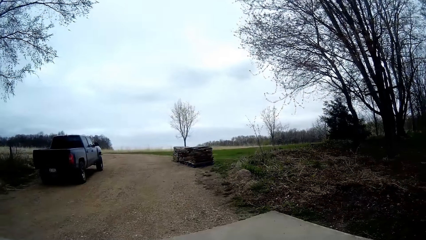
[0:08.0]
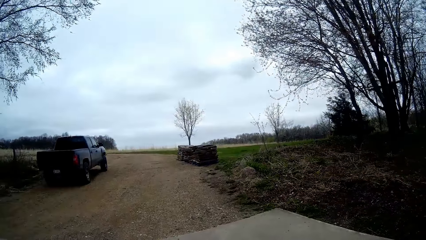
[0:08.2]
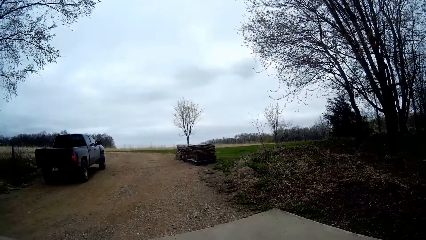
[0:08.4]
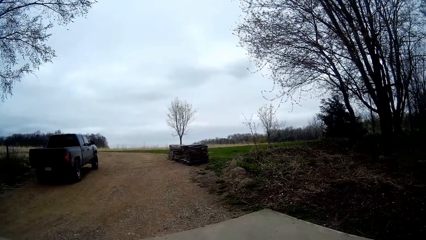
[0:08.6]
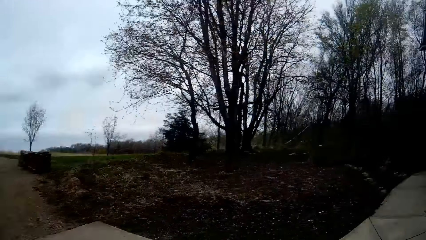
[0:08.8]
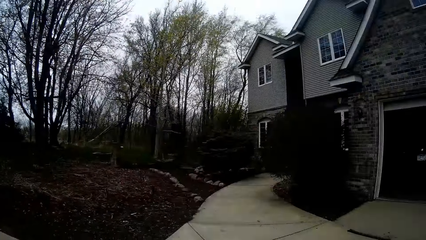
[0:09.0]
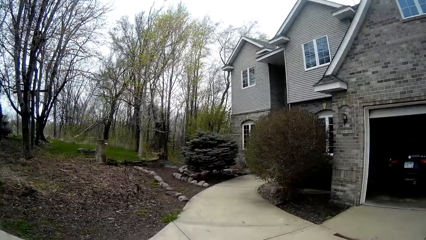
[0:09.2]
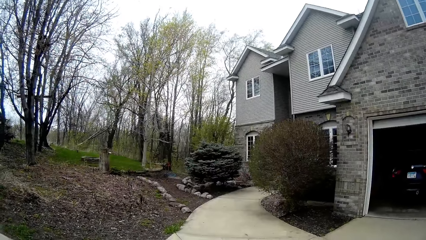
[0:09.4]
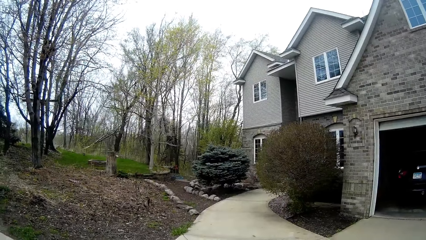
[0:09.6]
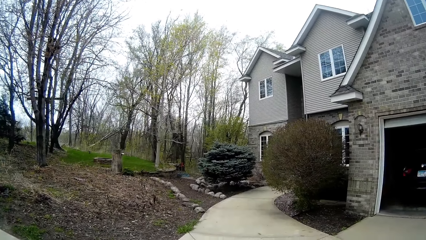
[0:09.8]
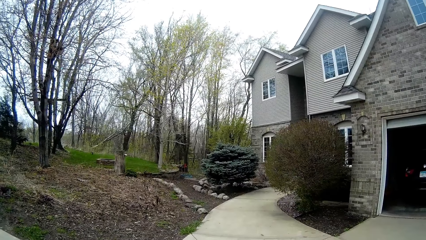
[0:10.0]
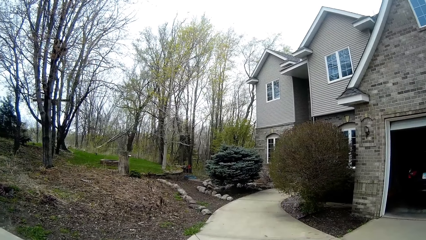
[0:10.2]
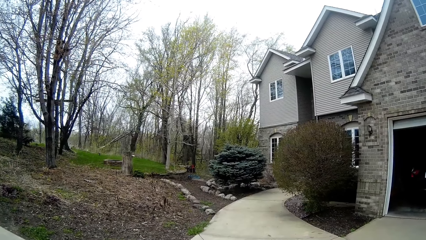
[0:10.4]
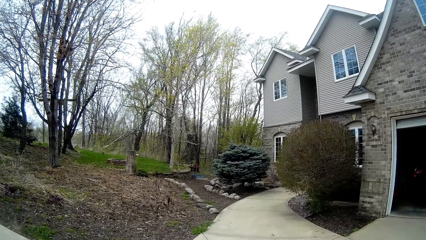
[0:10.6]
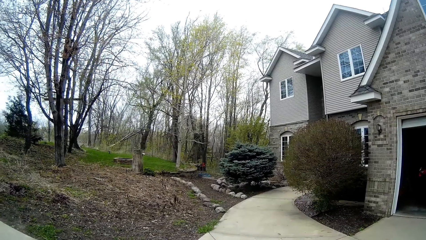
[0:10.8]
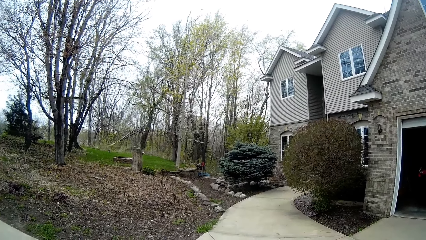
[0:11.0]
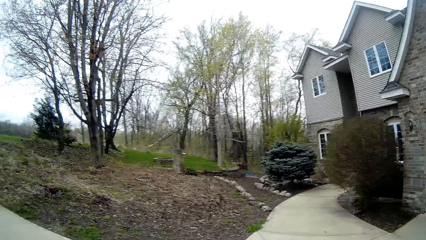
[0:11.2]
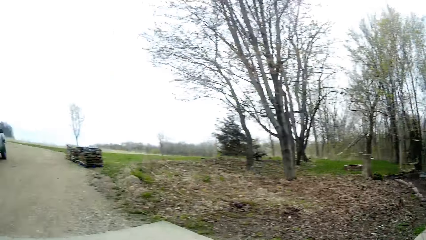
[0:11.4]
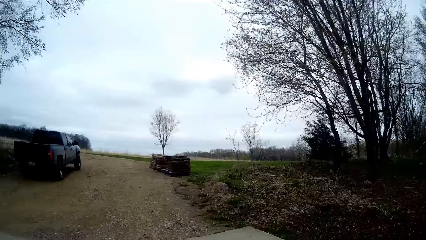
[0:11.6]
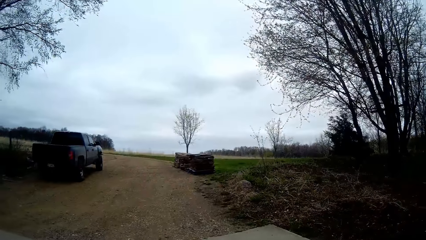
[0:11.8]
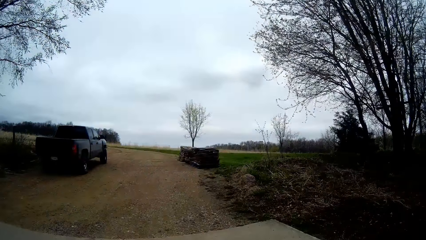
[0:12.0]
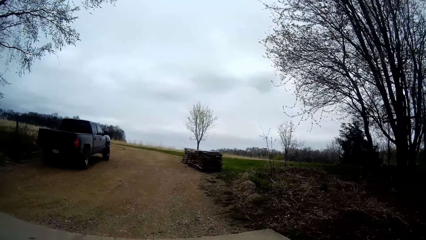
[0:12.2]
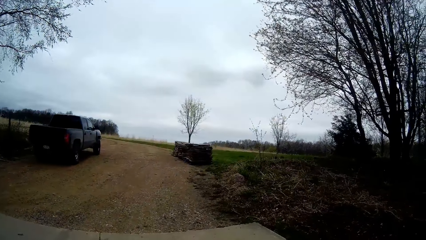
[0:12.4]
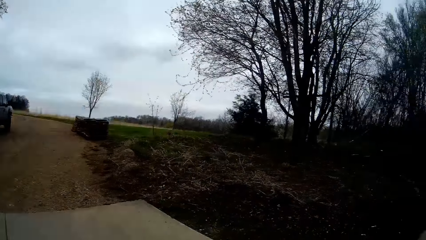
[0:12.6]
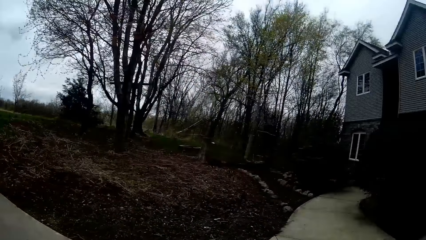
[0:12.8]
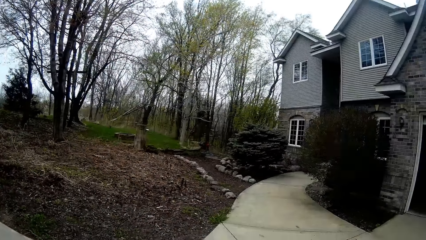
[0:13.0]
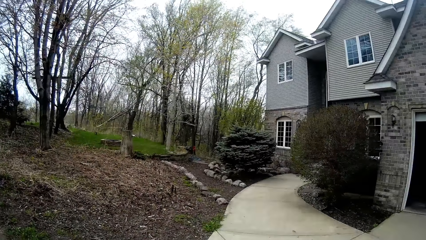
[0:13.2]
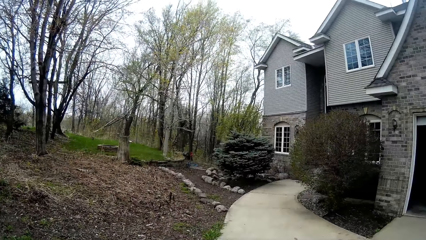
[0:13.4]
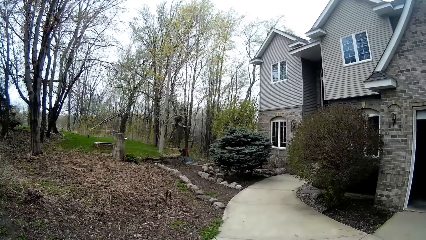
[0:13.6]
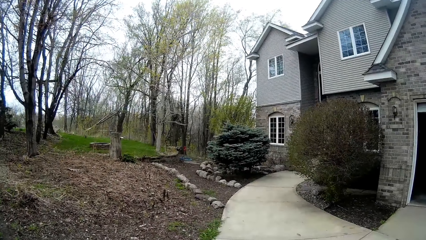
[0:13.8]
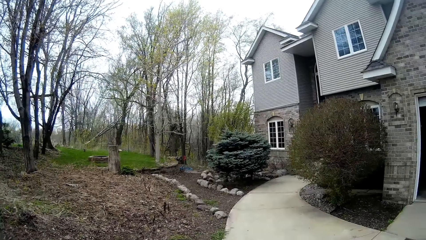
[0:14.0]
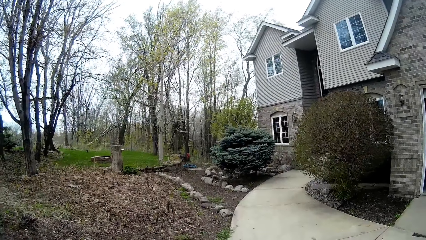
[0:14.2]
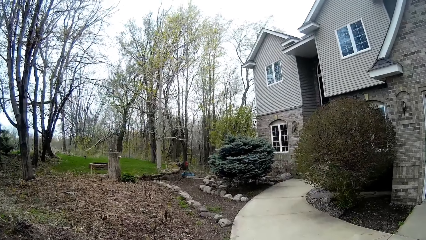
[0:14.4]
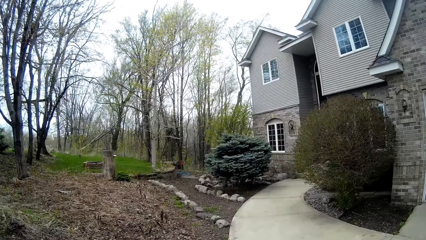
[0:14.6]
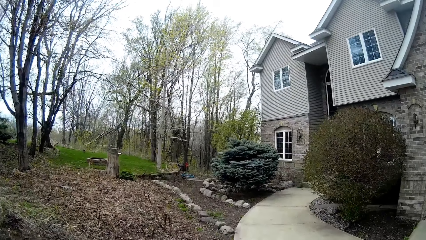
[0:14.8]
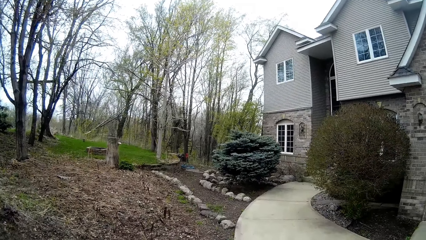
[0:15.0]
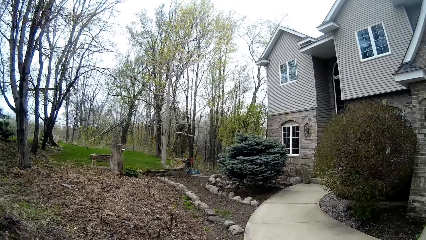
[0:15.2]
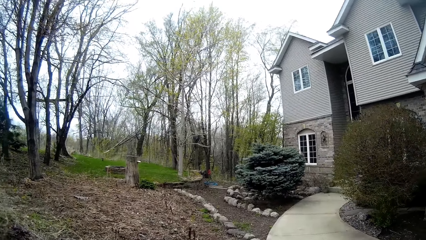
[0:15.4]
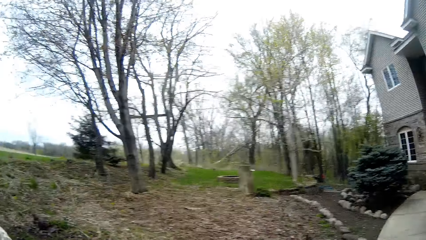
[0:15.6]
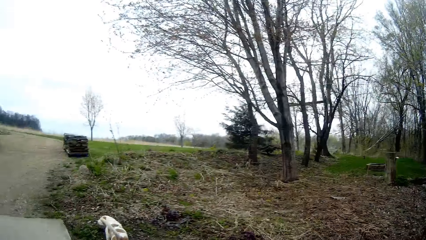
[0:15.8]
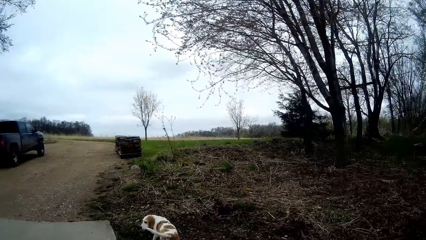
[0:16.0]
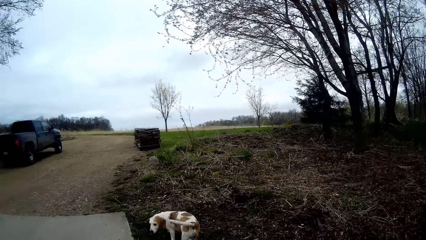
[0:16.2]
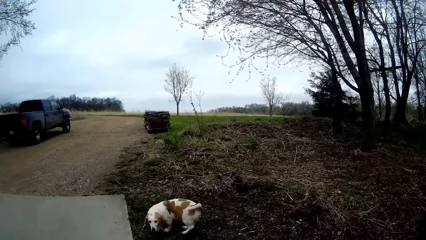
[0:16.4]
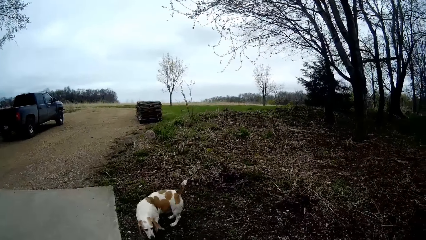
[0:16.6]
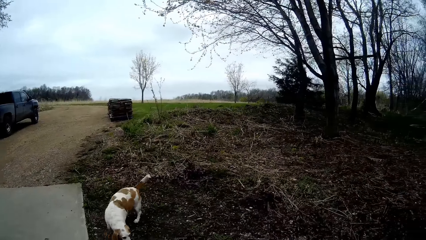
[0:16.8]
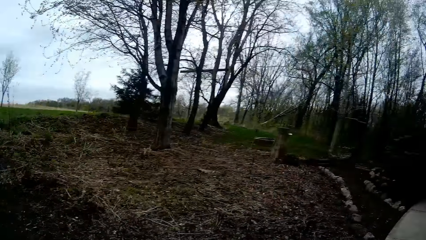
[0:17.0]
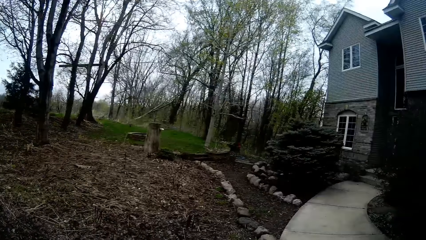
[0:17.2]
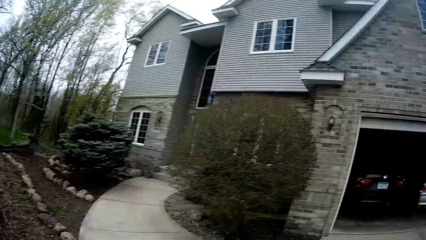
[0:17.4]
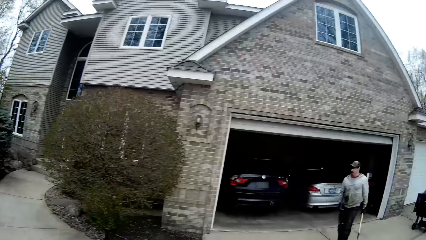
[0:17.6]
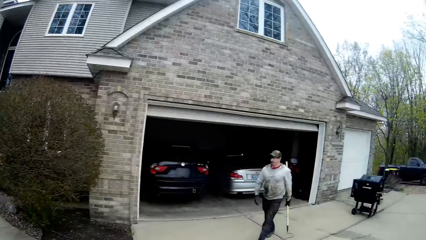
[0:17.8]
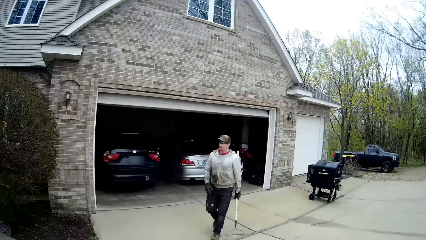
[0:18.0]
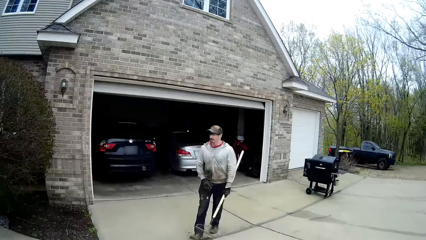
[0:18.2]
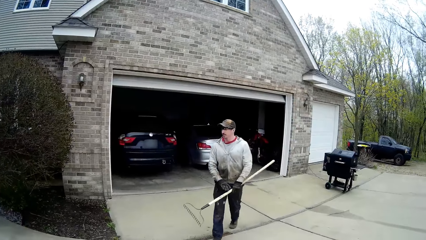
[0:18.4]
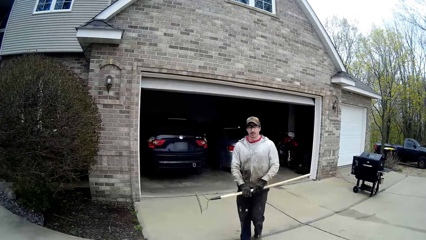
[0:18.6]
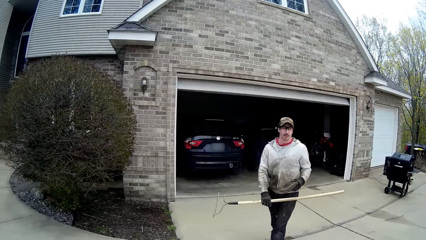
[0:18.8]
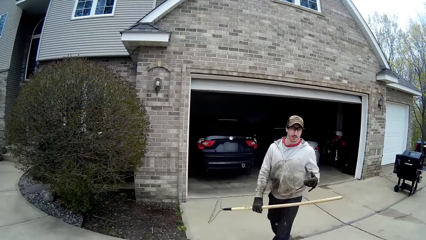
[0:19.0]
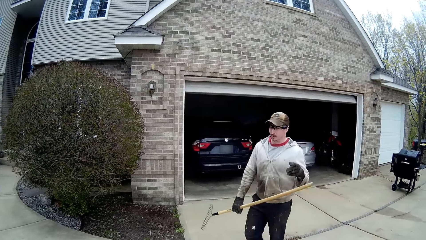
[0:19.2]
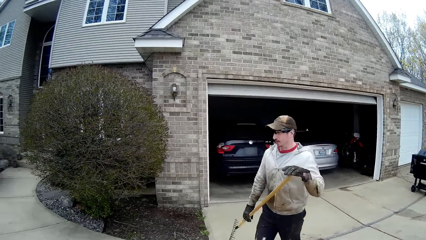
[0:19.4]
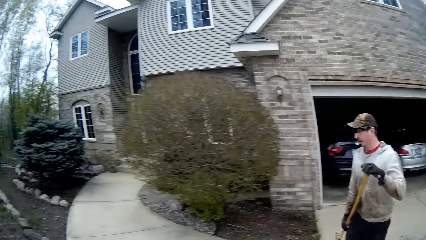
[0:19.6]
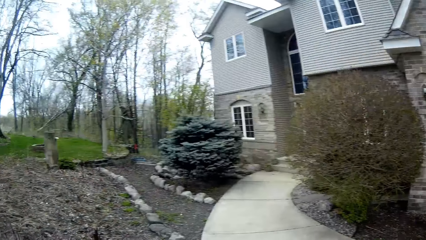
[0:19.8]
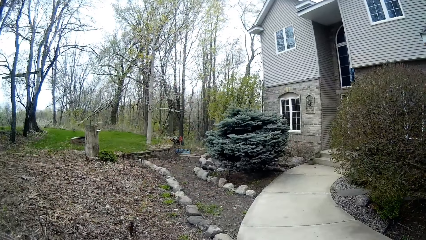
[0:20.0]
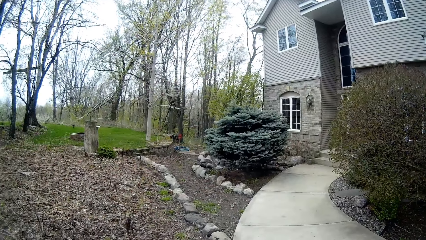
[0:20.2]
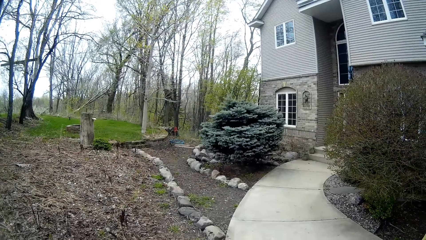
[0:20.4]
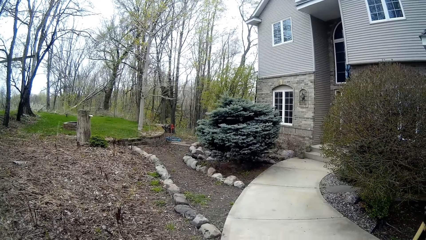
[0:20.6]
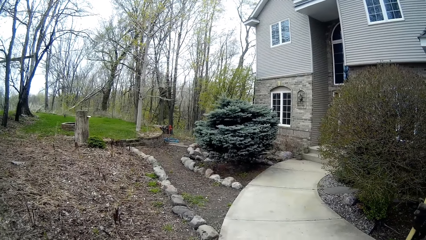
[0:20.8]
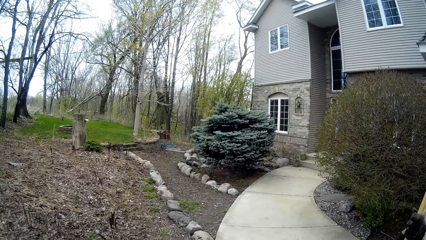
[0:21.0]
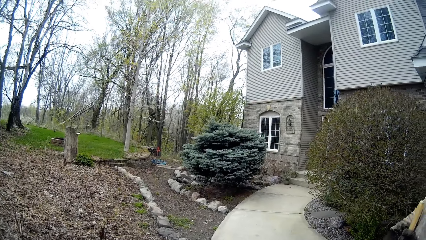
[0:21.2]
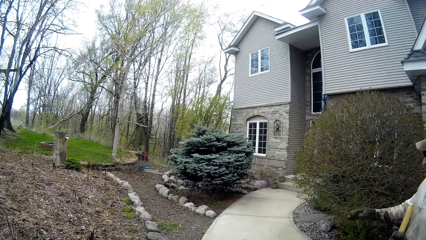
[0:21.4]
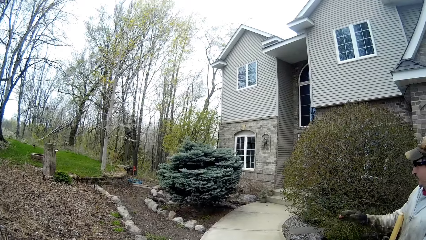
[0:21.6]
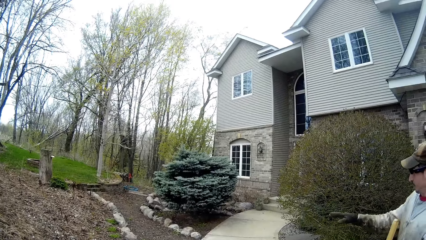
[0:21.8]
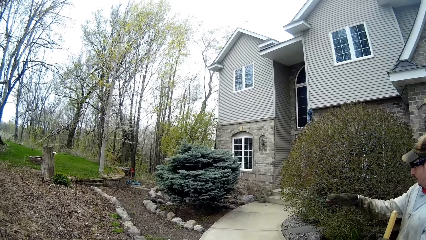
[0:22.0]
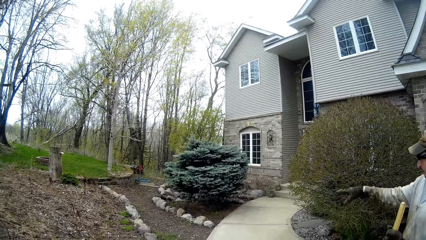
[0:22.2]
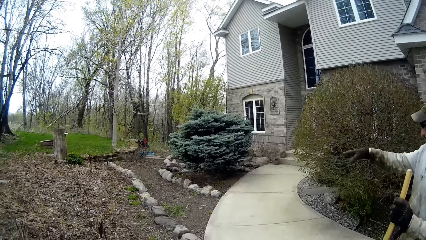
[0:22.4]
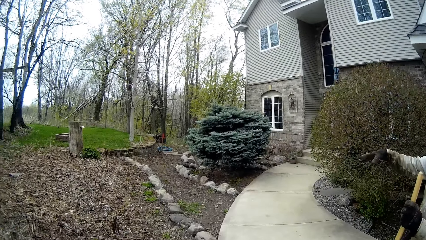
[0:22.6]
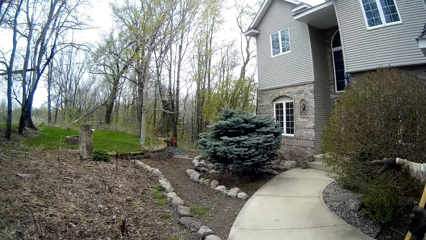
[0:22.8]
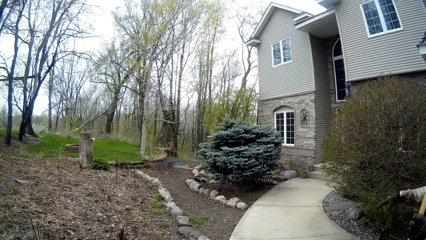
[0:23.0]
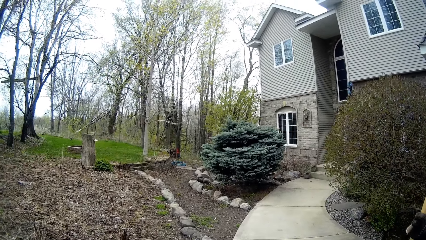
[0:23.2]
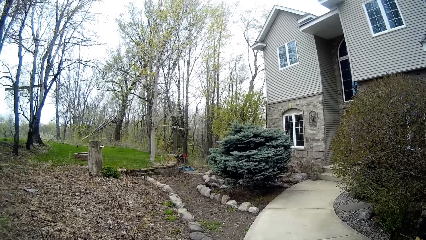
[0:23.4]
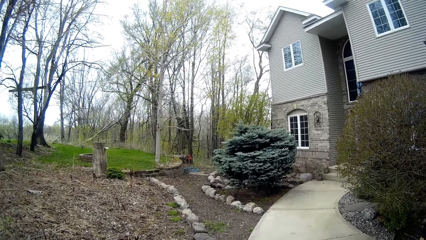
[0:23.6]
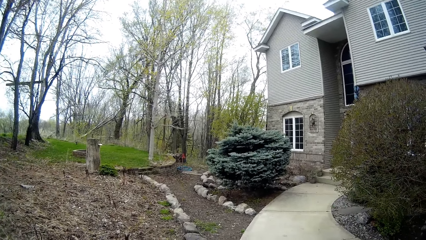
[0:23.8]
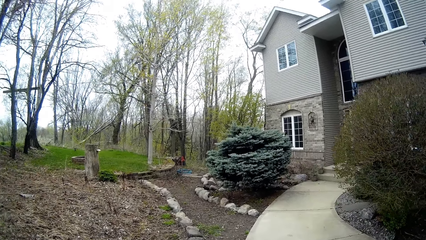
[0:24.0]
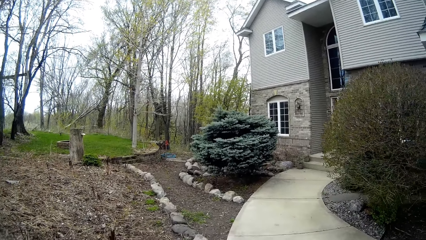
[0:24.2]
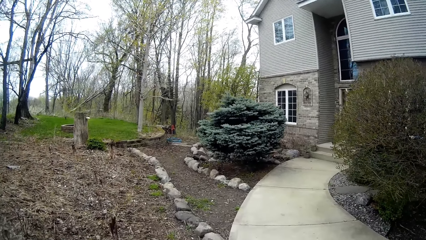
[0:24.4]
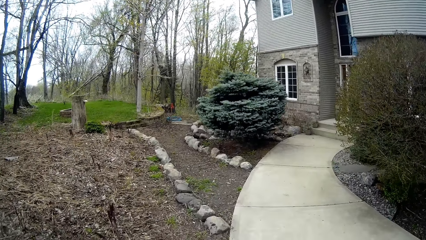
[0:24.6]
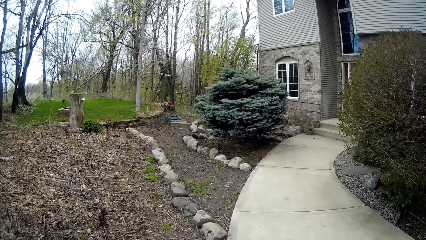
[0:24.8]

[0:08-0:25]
The camera wearer looks around. They walk around. A man walks to the driveway from the garage. The man holds a rake with his left hand. The man passes the rake from his left hand to his right hand. The man passes the rake from his right hand to his left hand. The camera wearer looks around. The man points around.
